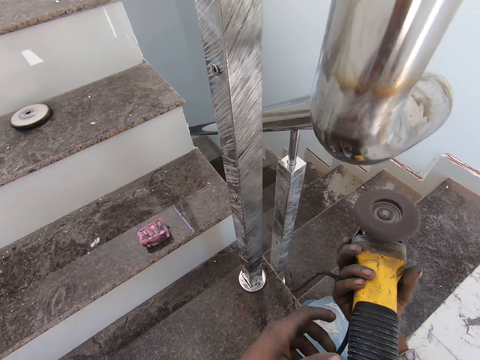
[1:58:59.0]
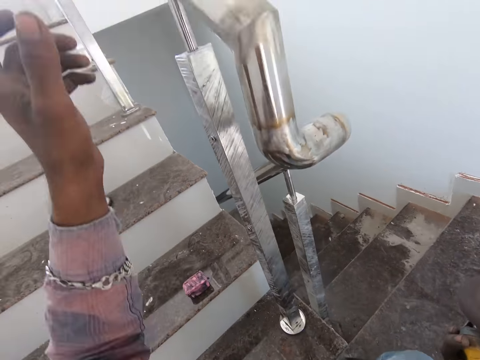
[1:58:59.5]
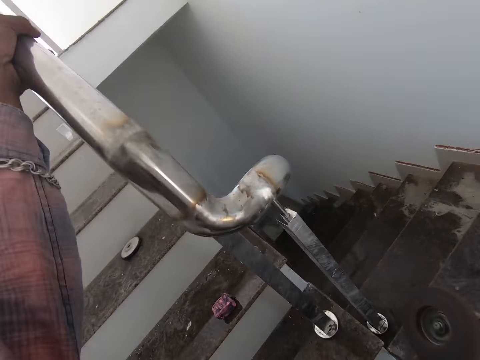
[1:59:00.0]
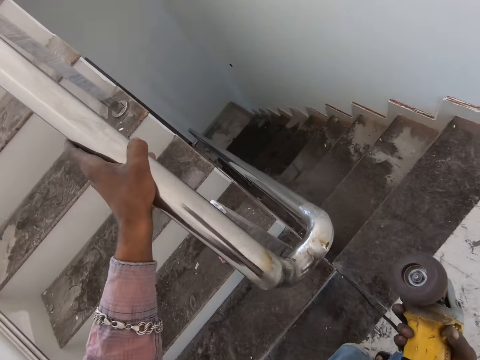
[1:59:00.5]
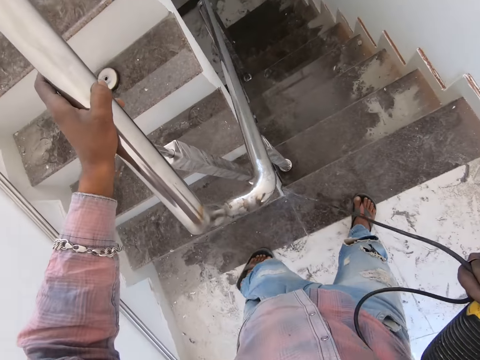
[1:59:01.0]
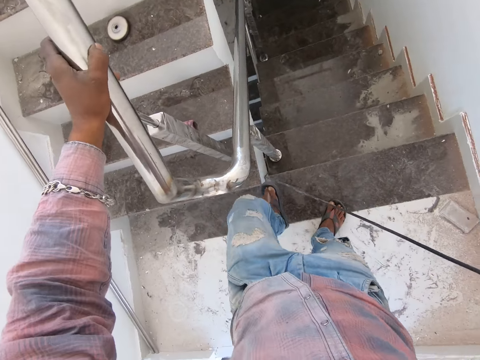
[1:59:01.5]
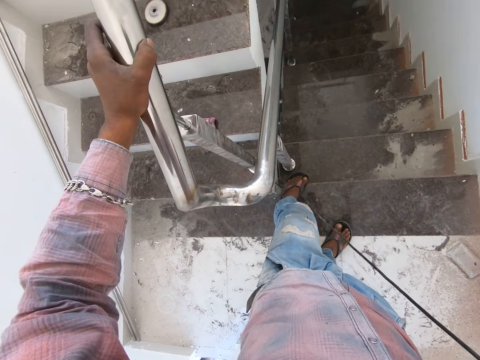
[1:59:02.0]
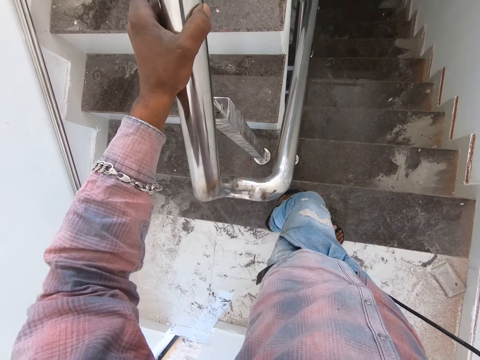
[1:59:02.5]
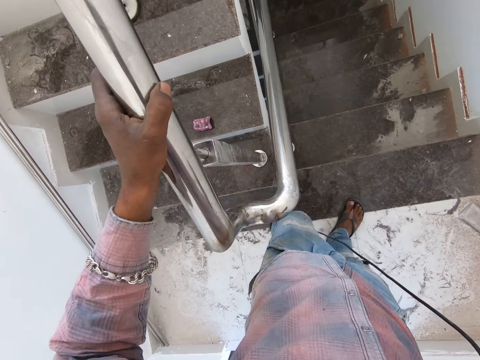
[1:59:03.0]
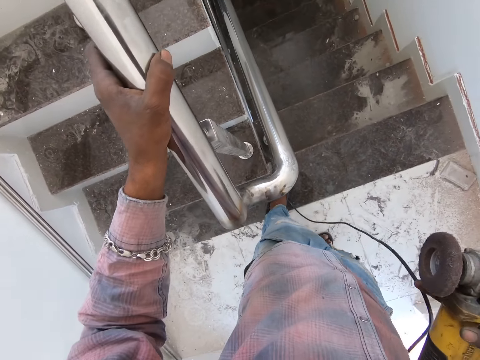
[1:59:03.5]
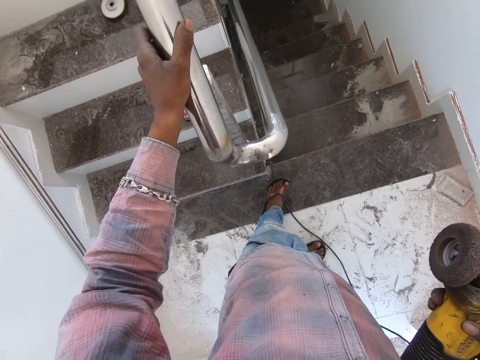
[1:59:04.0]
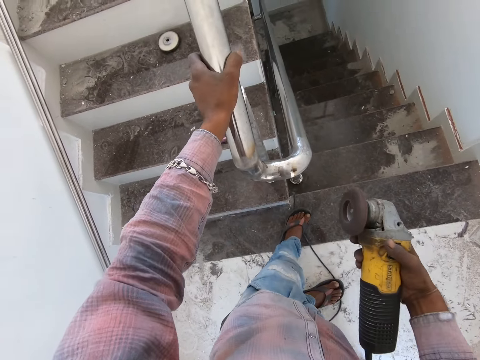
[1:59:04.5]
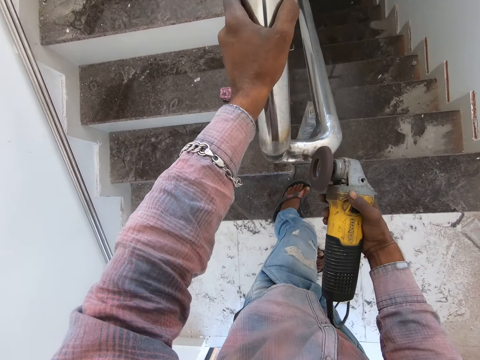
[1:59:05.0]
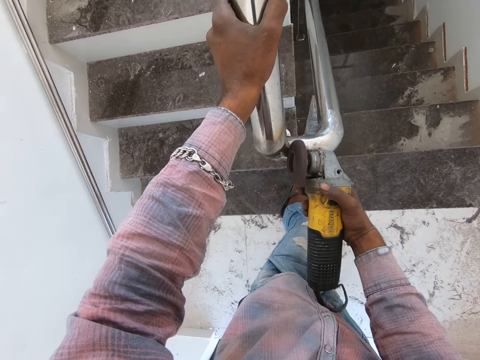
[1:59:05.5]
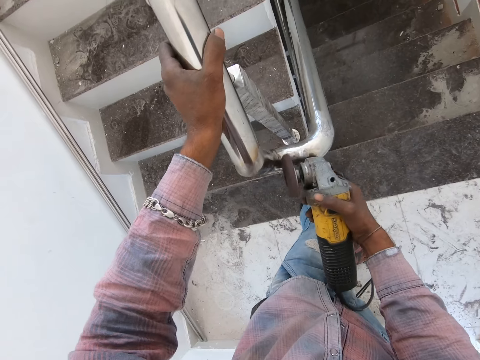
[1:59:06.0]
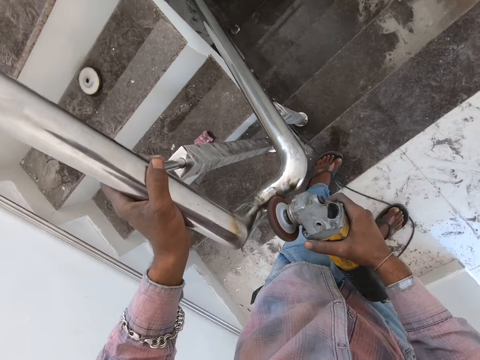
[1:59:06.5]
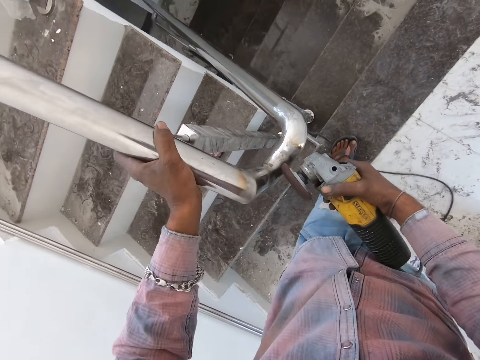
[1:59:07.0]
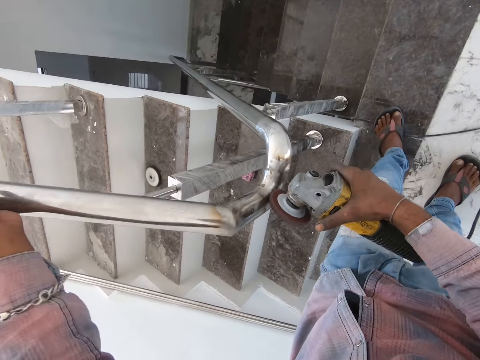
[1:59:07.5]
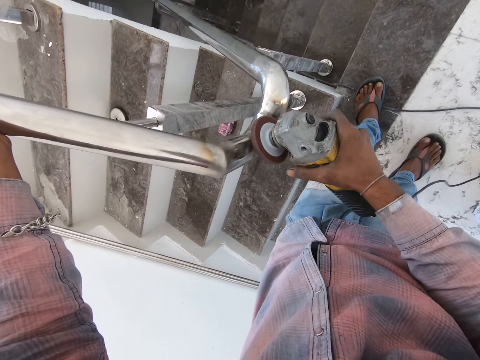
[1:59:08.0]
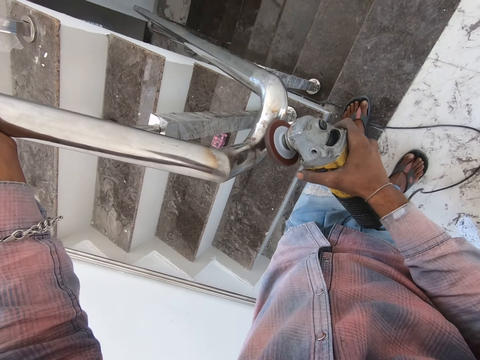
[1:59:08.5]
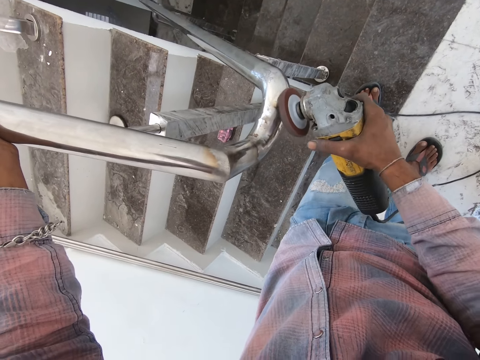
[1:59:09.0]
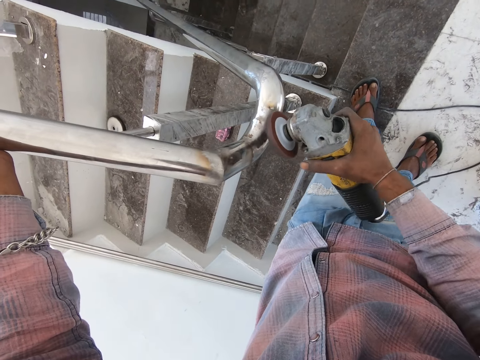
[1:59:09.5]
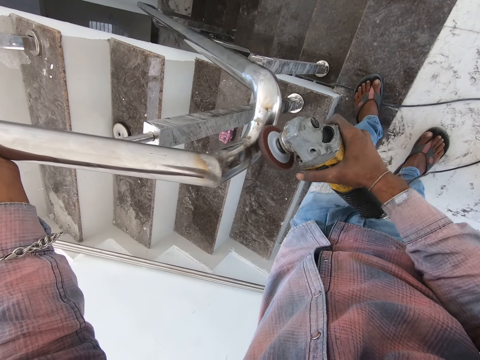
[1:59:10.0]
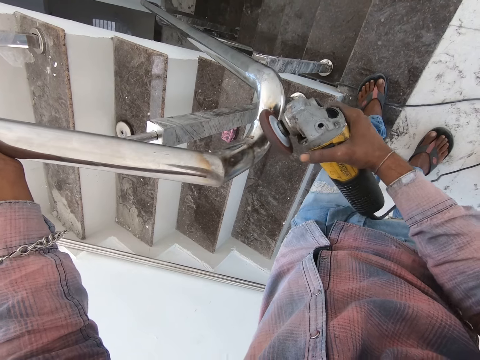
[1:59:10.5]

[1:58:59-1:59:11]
The camera wearer smoothens the stair rail. They remove the angle grinder from the steel. They hold the steel with the left hand and stand up. They step onto the wire with the left foot. They polish the steel using the angle grinder.

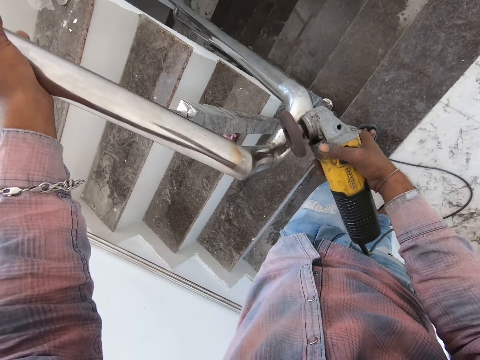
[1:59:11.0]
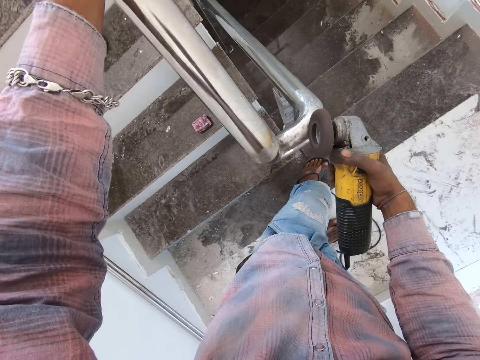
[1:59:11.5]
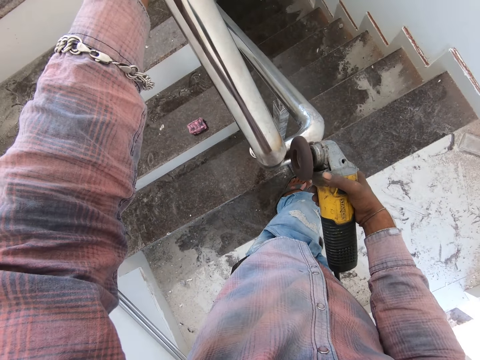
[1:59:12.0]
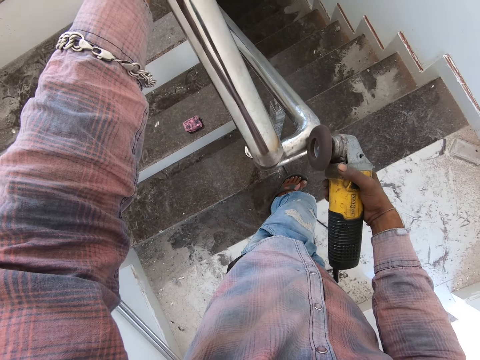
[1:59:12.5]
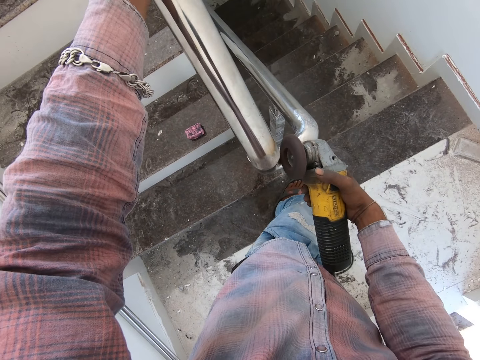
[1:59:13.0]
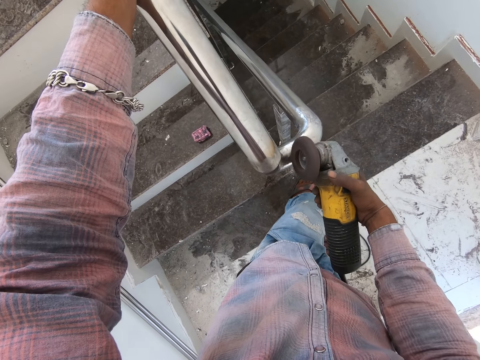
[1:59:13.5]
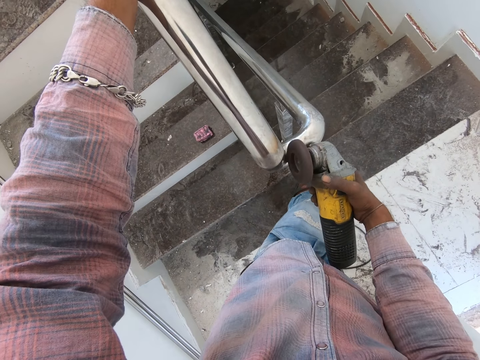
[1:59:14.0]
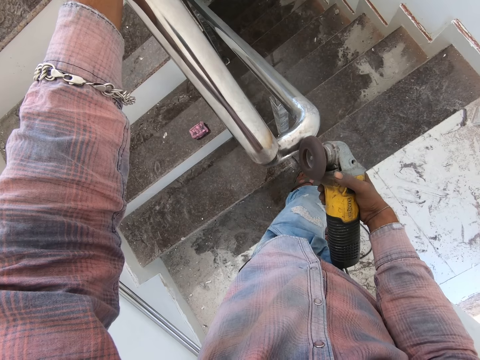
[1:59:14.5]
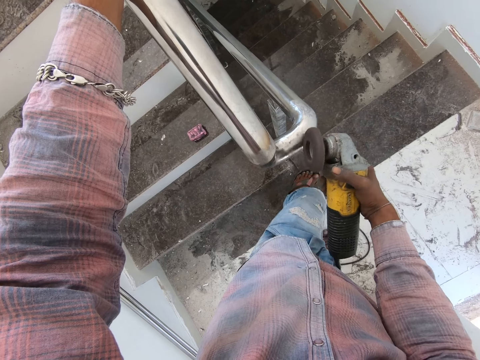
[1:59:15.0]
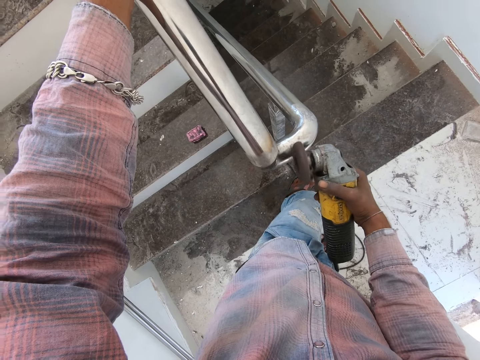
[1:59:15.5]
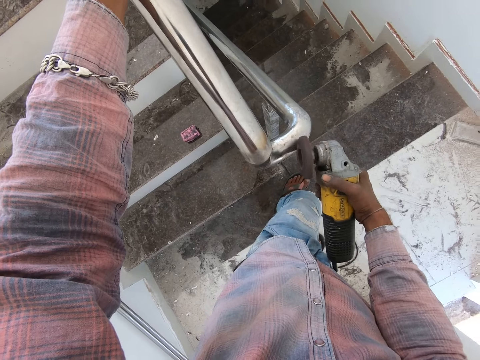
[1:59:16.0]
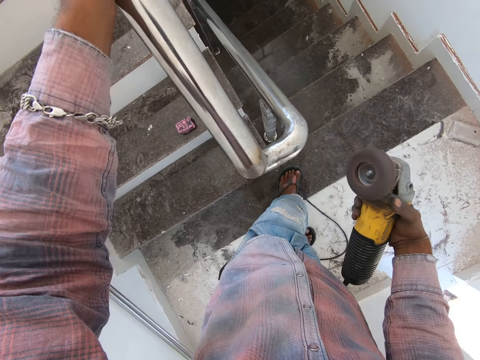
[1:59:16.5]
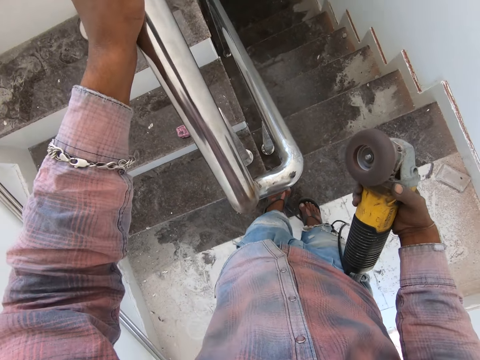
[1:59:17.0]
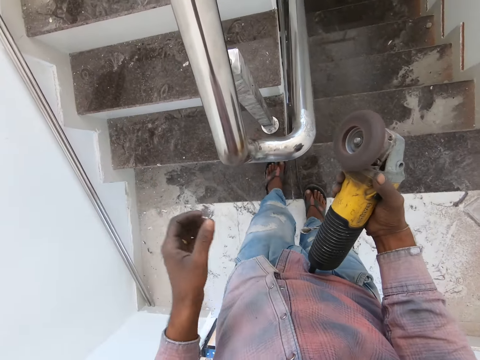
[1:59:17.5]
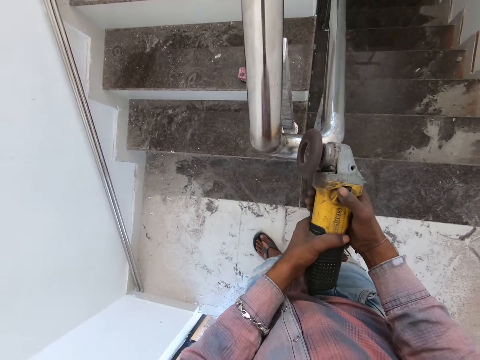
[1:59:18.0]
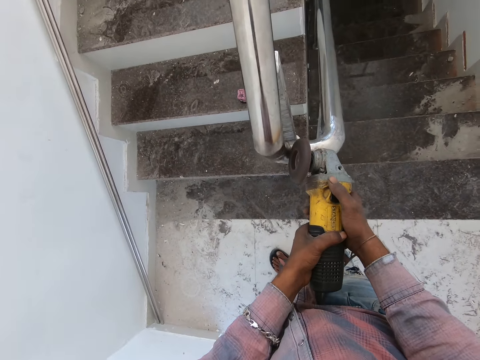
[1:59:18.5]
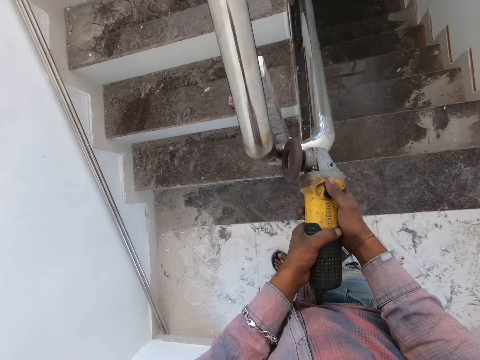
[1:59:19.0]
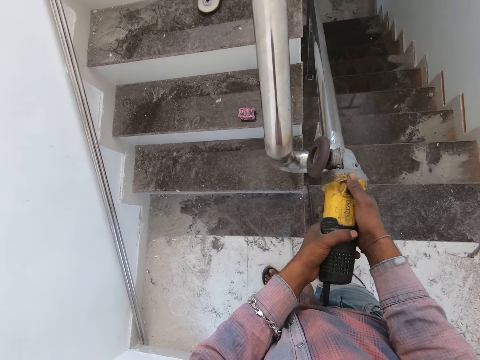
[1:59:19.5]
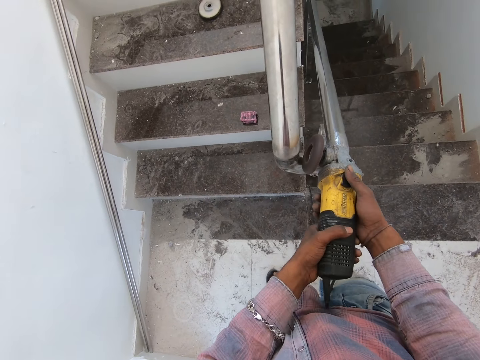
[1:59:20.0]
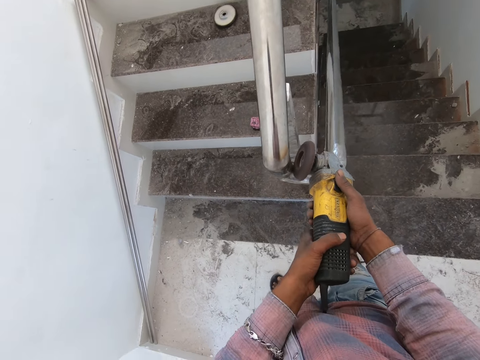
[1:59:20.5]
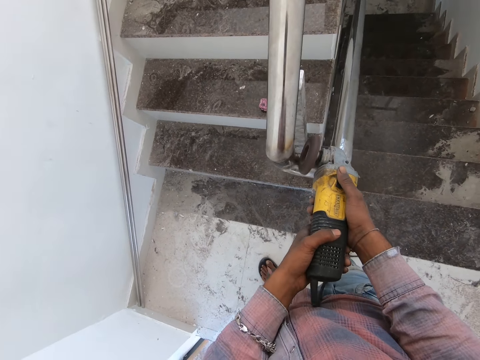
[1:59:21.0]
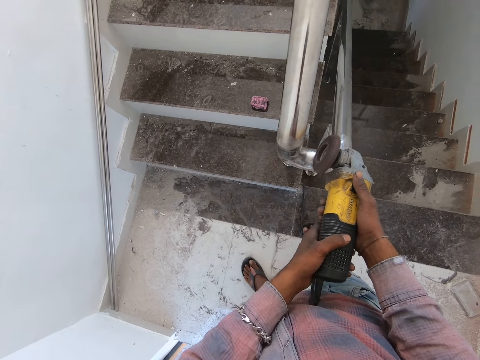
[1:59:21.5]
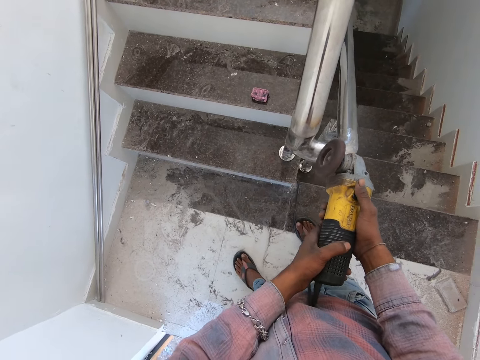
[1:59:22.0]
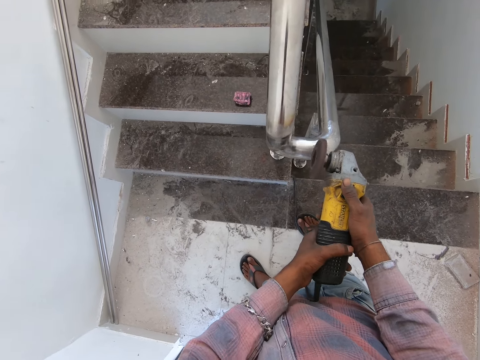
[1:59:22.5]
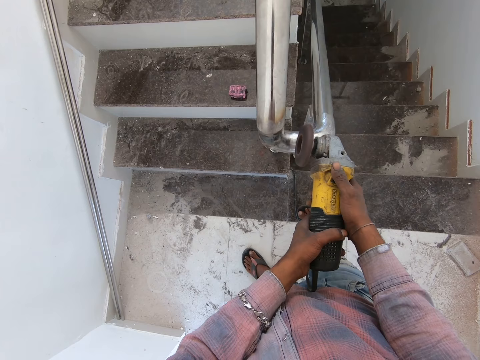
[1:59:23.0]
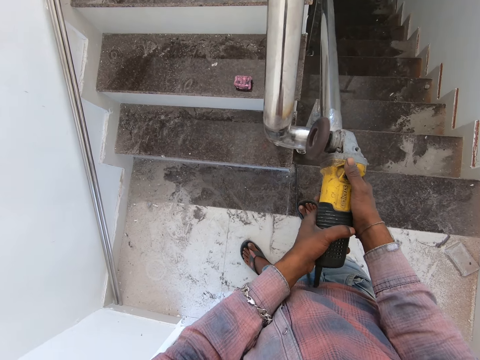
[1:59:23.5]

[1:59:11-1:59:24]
The camera wearer removes the angle grinder from the steel. They remove the left hand from the steel. They hold the angle grinder with both hands. They polish the steel using the angle grinder.

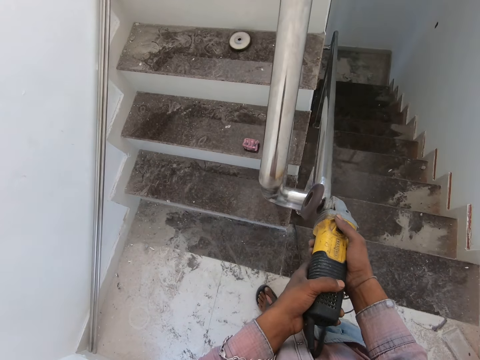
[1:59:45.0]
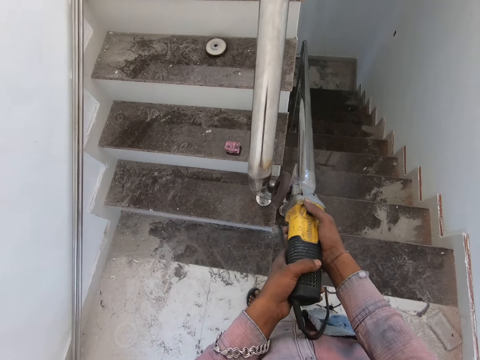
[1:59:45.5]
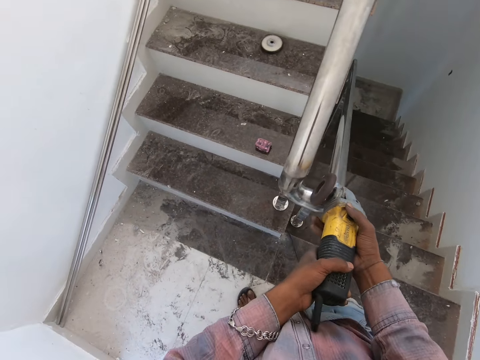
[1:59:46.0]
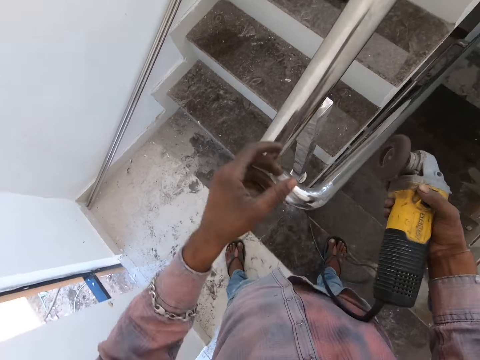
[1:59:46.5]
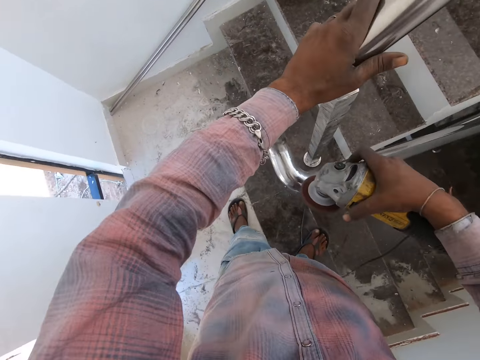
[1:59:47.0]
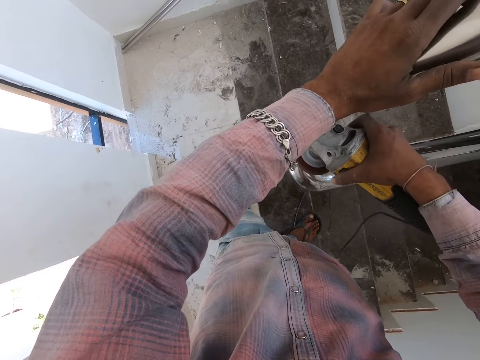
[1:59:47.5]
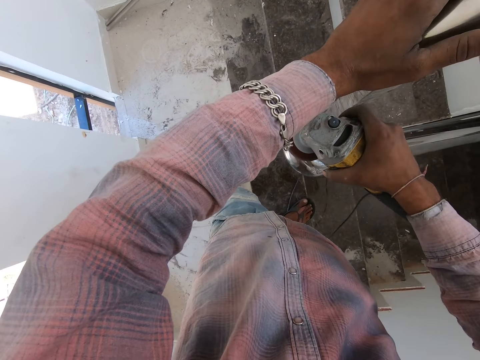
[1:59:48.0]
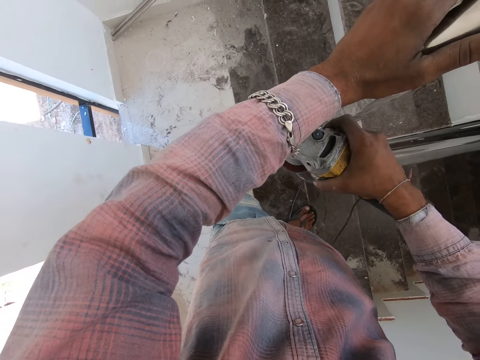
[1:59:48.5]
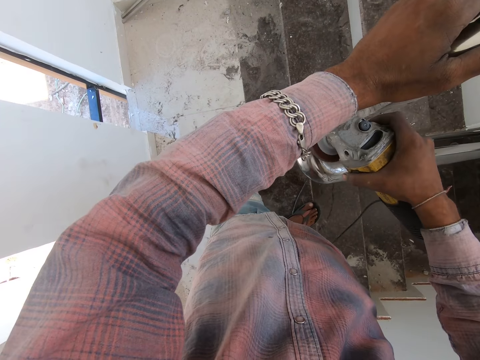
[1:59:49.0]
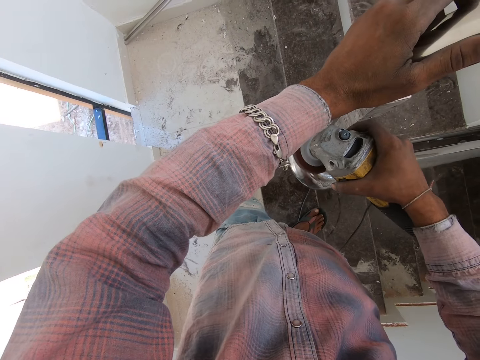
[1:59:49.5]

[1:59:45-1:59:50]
The camera wearer holds the steel with the left hand. They smoothen the stair rail.
